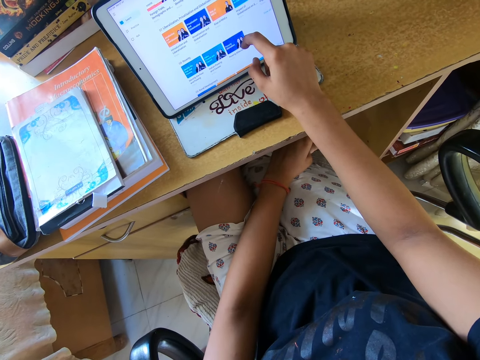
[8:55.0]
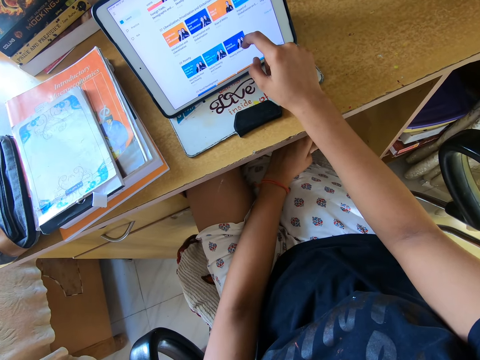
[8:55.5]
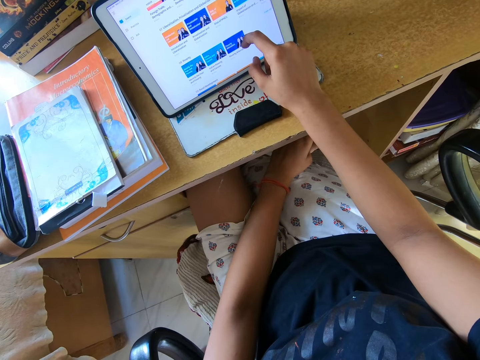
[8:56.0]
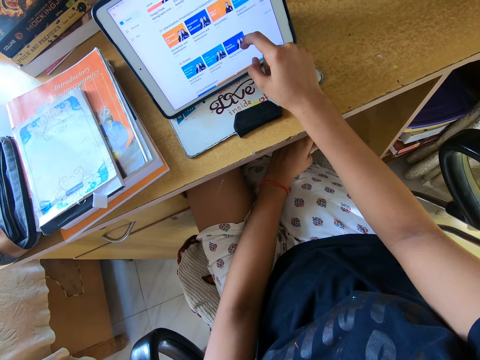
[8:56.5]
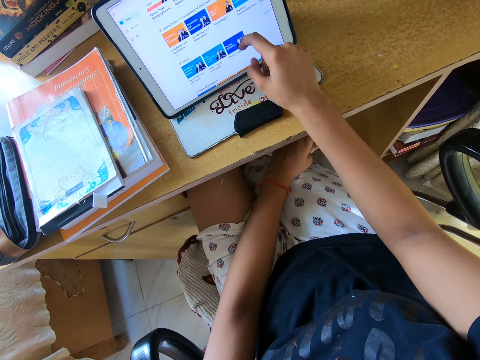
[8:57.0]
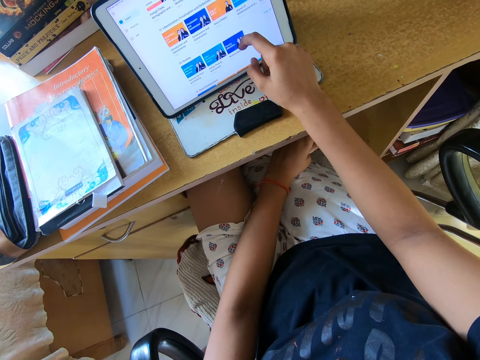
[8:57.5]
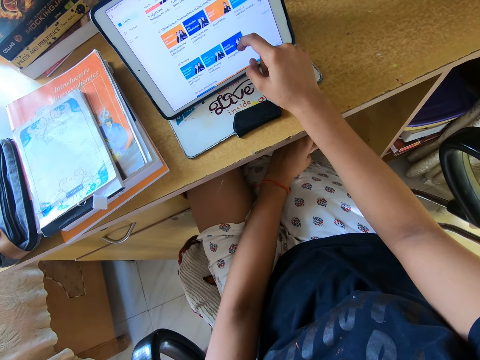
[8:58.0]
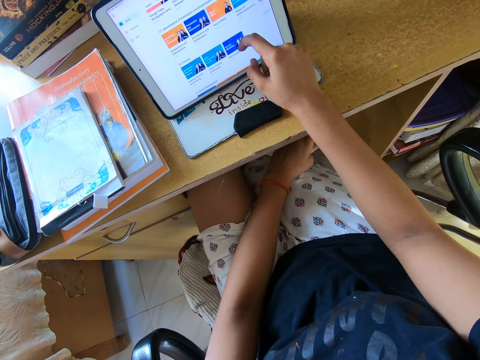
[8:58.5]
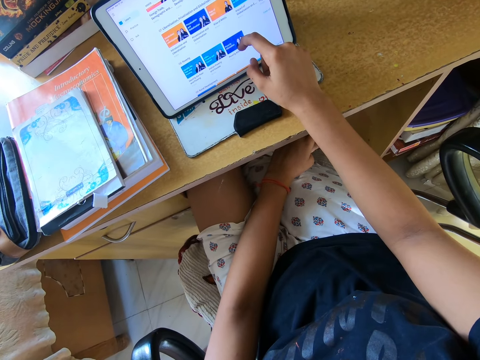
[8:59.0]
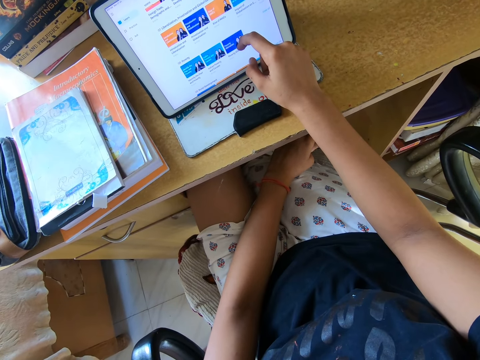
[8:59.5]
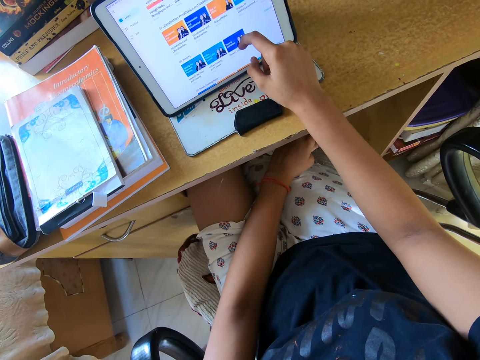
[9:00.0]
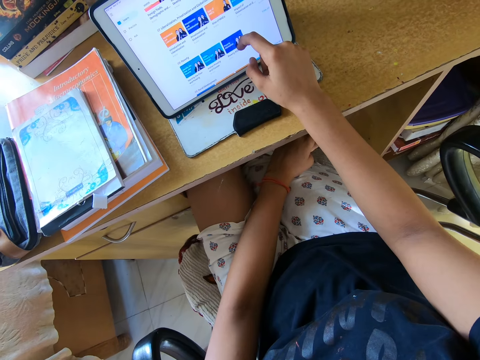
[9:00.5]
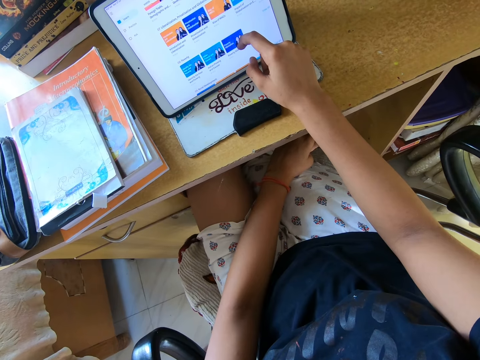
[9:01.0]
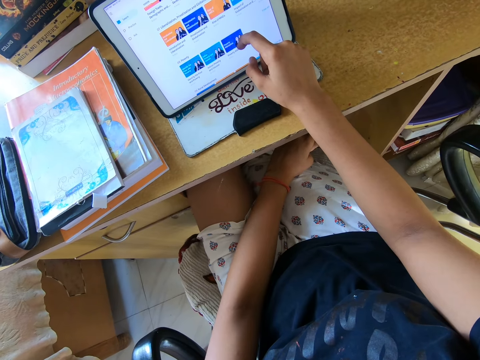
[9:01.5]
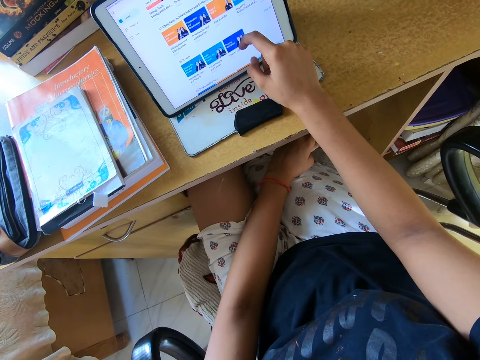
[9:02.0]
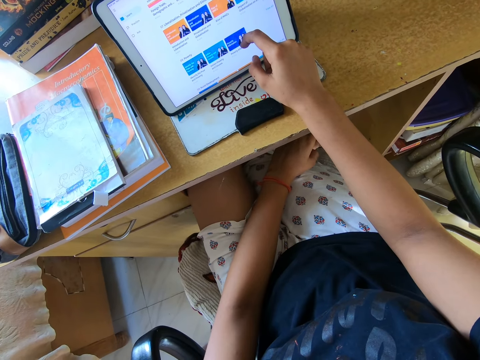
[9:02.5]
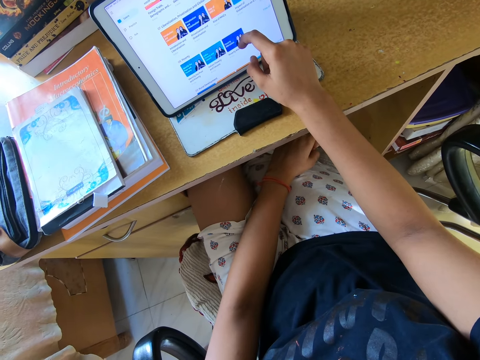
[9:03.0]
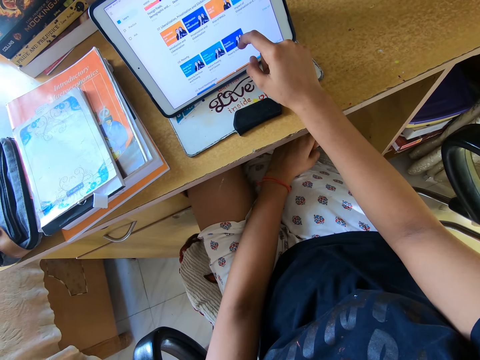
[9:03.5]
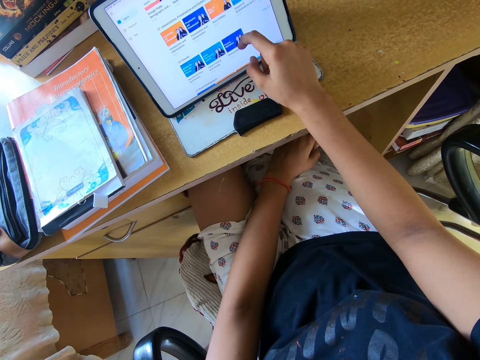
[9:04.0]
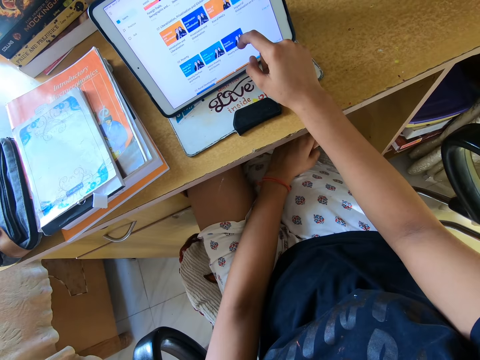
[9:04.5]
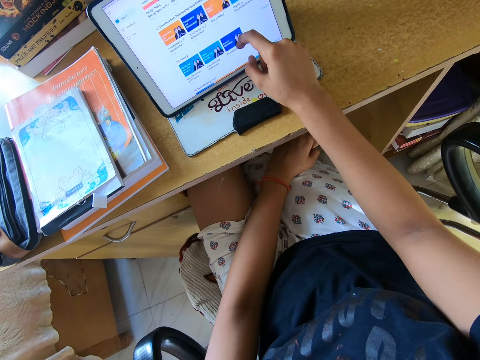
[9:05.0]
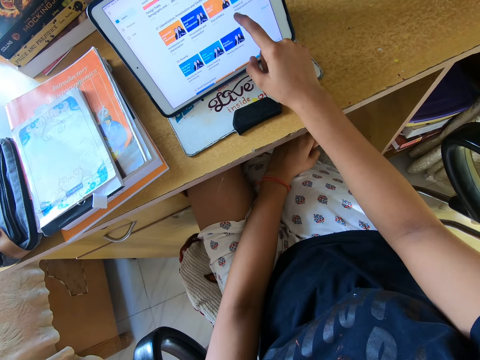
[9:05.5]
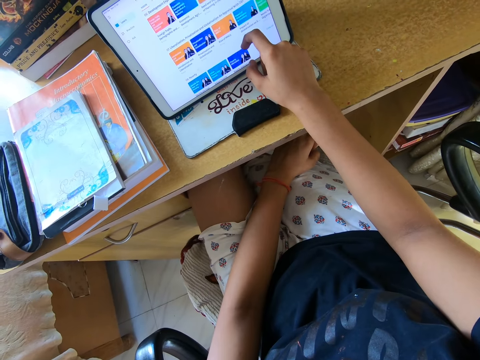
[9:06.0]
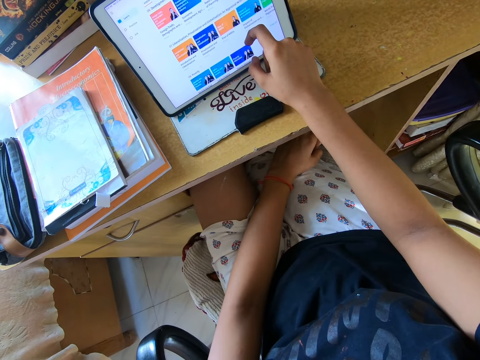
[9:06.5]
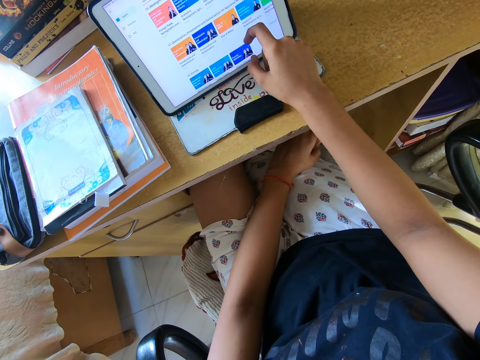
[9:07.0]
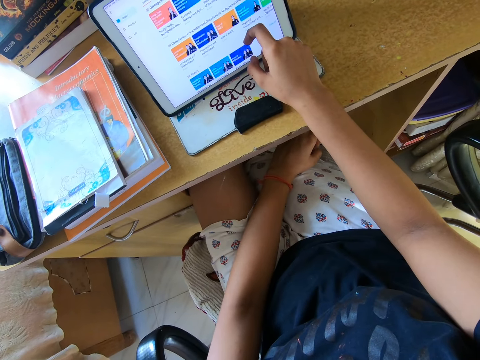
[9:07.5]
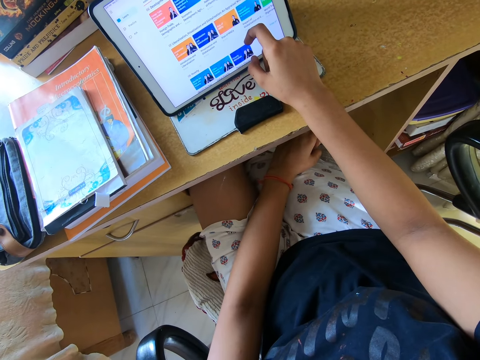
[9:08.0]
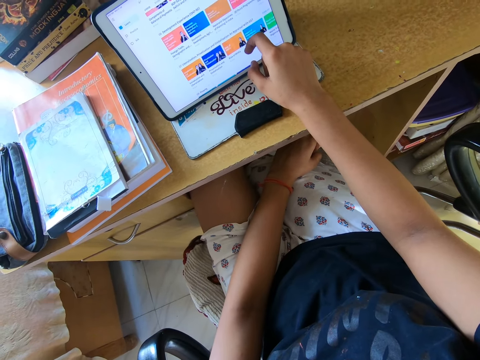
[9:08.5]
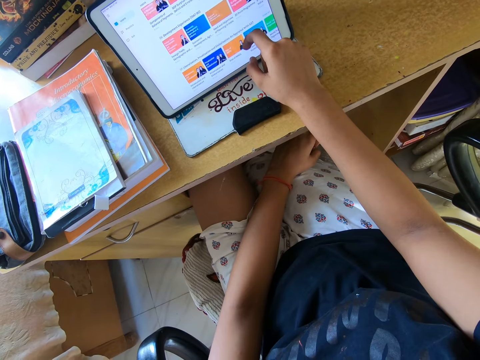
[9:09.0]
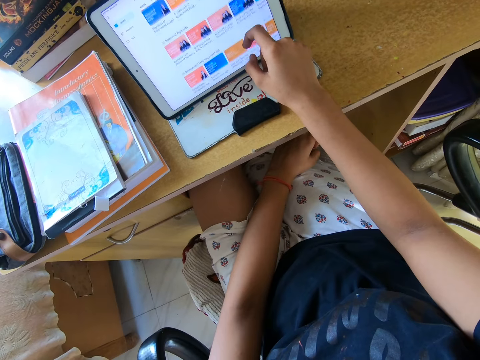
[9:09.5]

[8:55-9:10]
The camera wearer reads. They scroll on the screen.

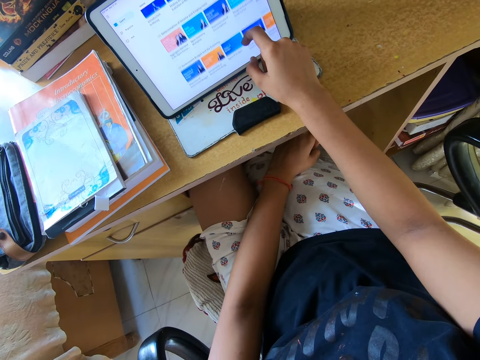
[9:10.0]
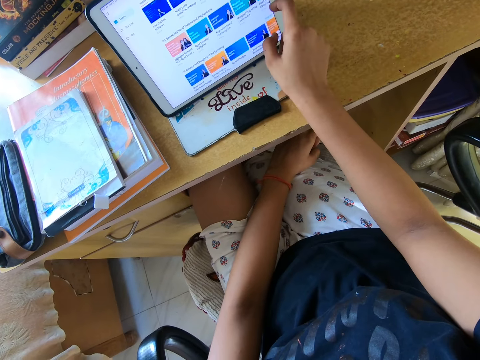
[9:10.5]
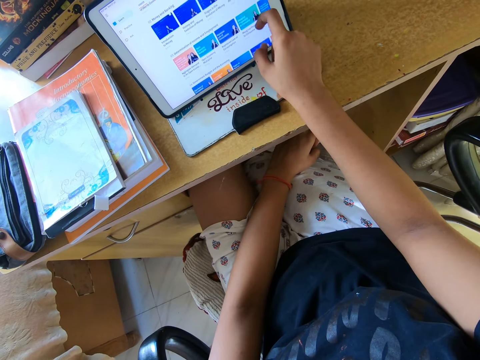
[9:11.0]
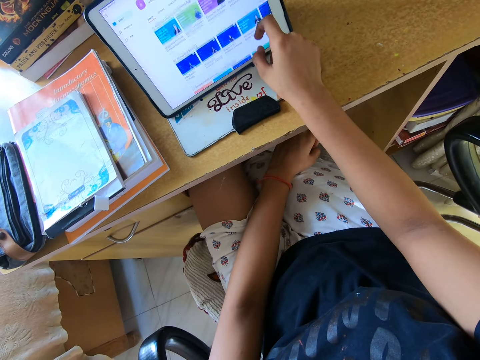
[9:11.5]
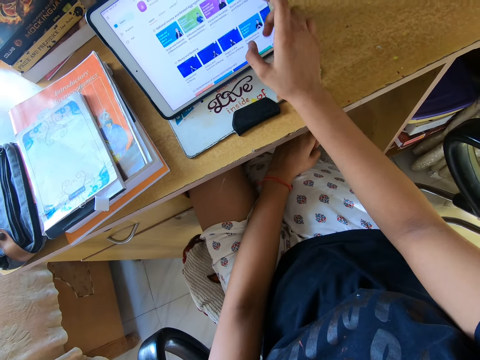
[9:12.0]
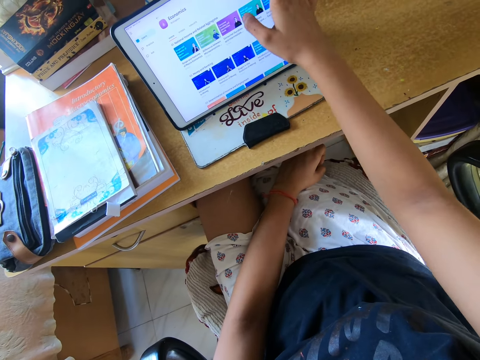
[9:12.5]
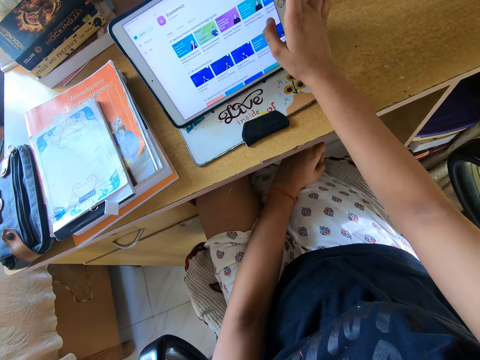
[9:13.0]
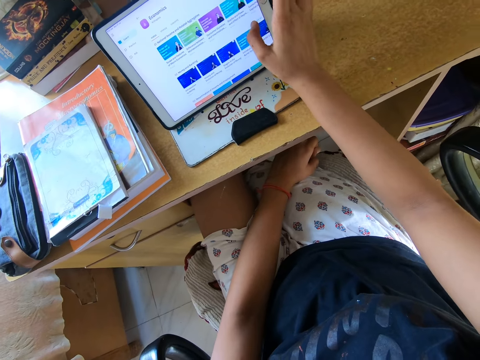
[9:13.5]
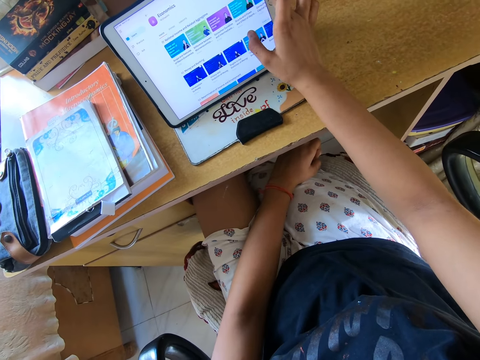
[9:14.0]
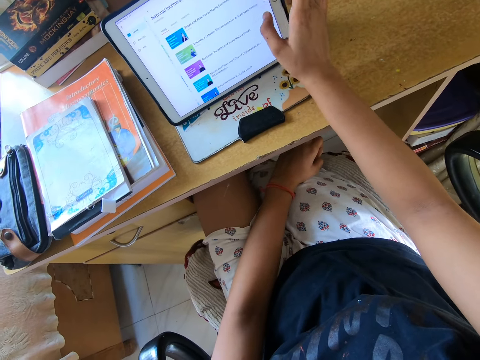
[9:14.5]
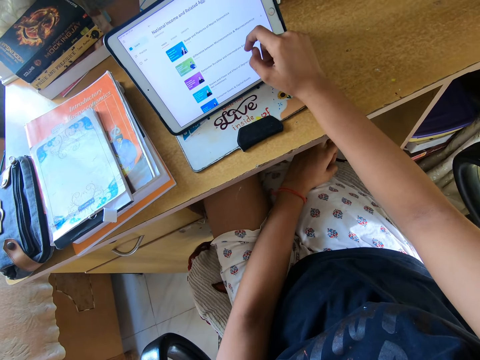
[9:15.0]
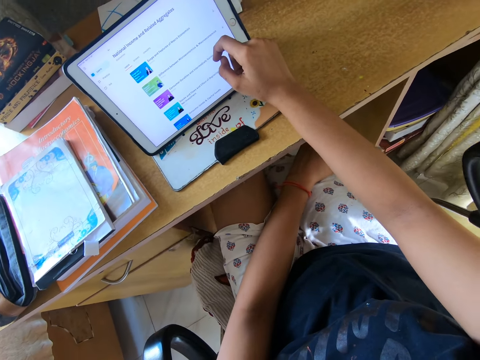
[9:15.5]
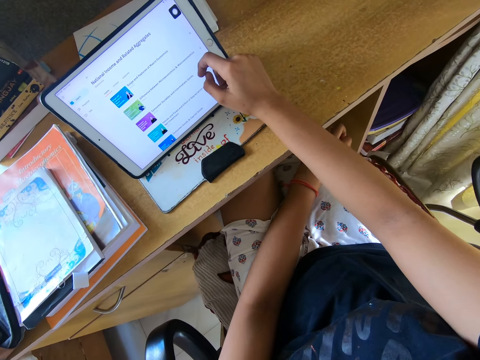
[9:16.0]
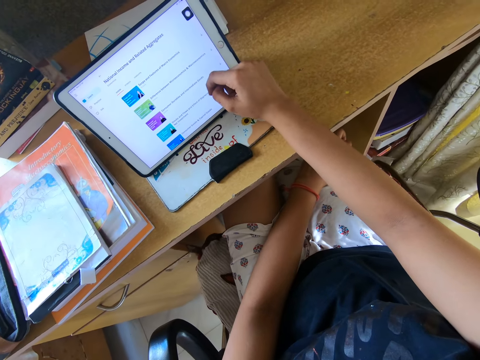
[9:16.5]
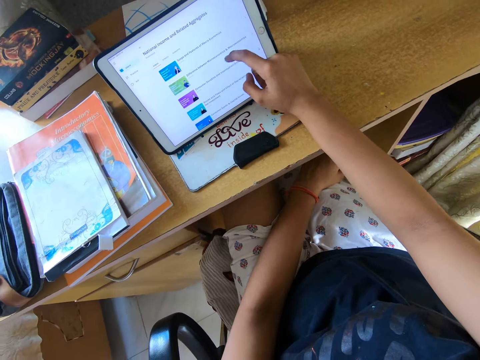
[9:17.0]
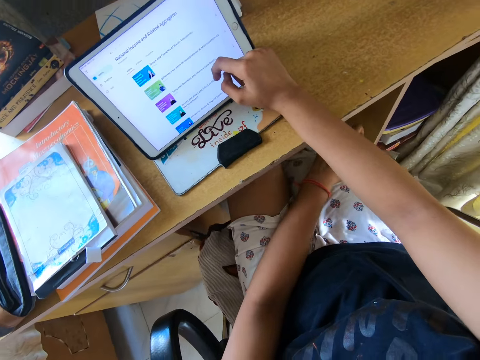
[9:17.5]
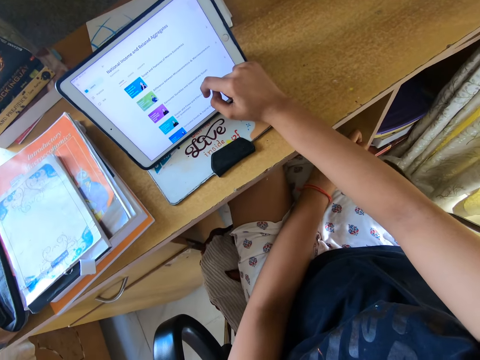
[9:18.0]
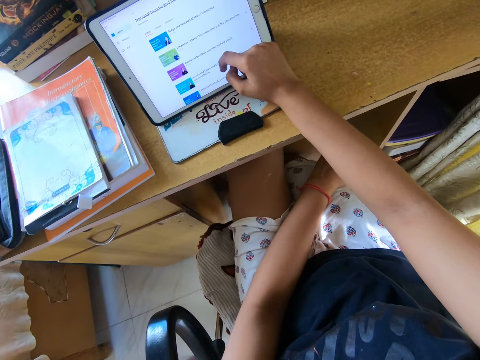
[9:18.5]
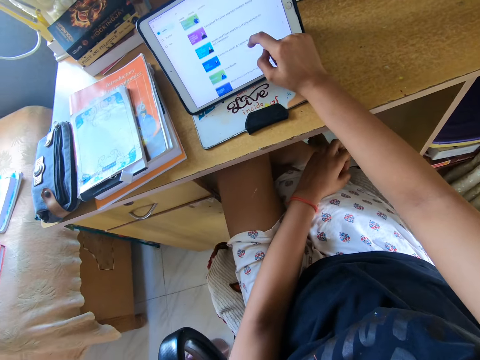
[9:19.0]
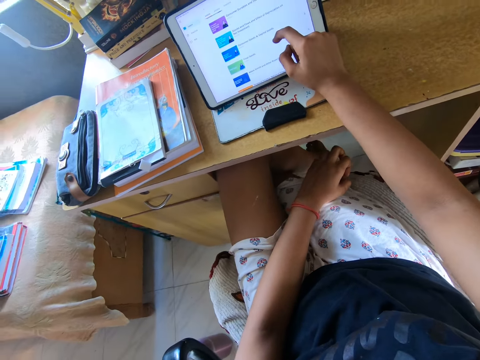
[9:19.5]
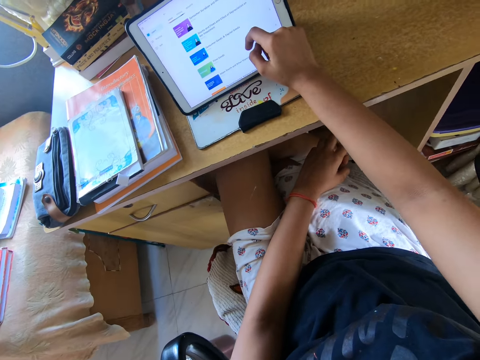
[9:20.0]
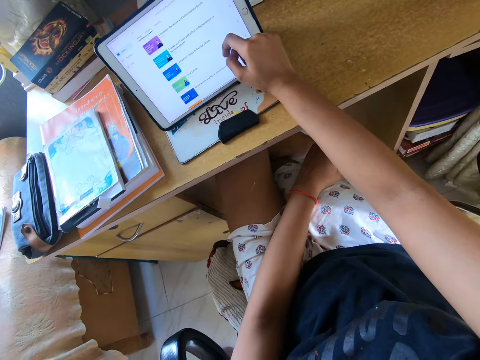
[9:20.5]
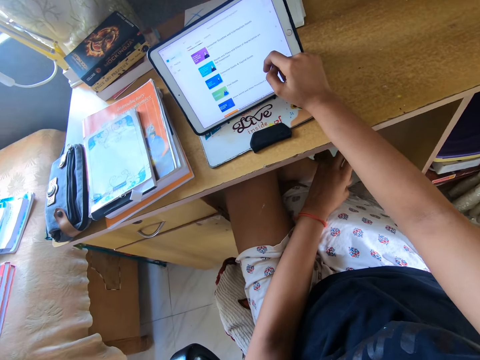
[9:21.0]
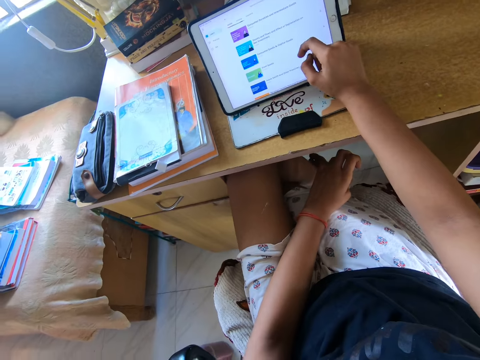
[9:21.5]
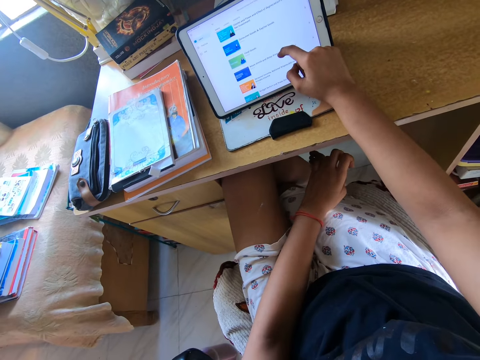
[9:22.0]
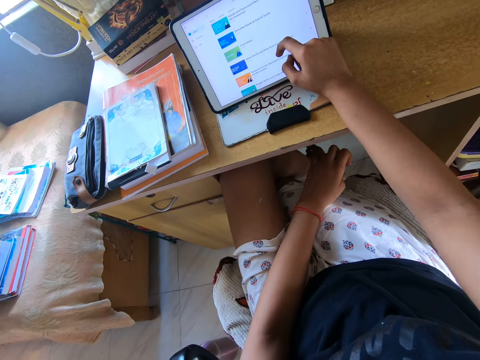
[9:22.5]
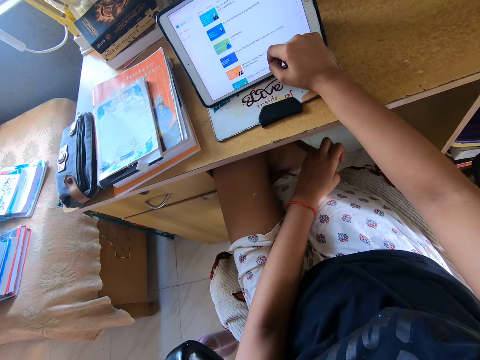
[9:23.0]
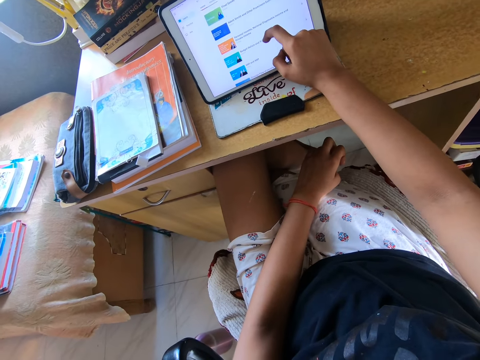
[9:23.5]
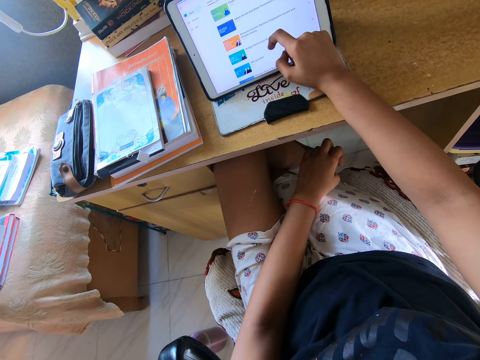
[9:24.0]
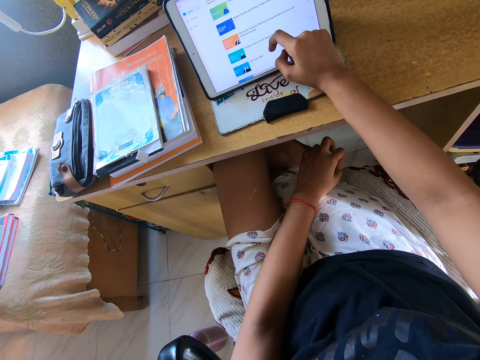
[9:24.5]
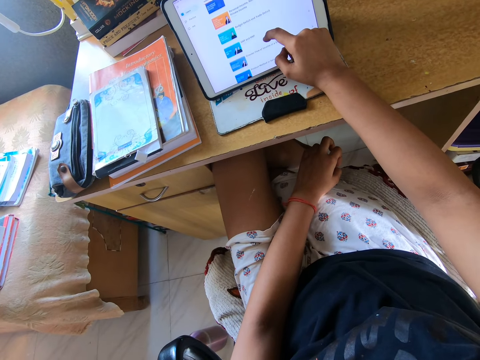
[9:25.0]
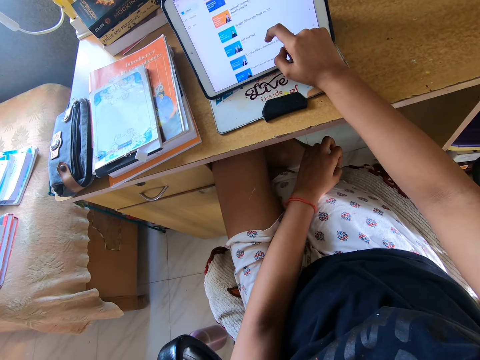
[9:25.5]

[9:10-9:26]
The camera wearer swings on the chair. They scroll on a tablet. They use the tablet.
